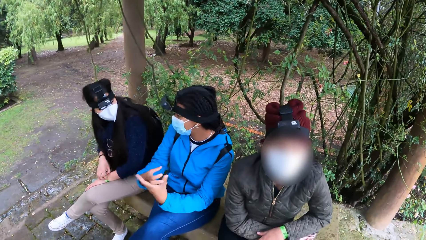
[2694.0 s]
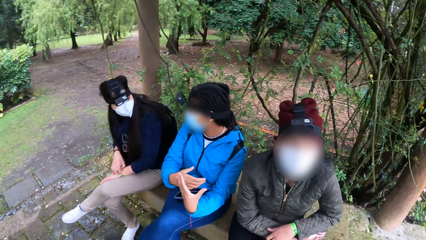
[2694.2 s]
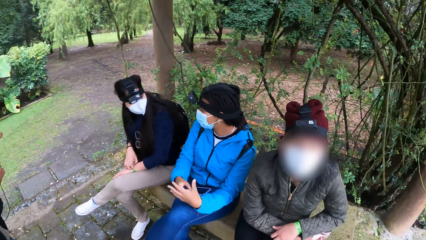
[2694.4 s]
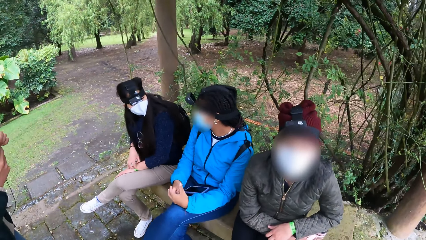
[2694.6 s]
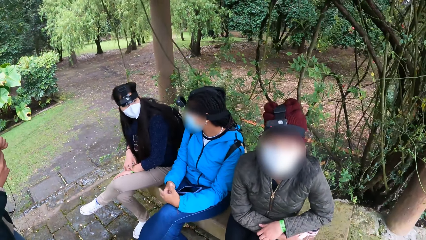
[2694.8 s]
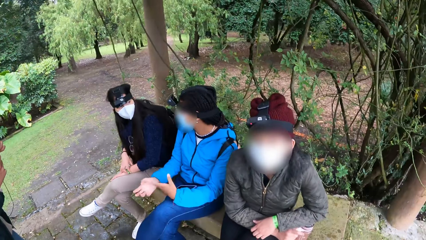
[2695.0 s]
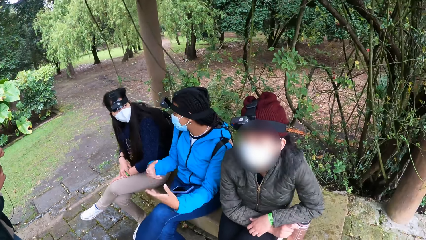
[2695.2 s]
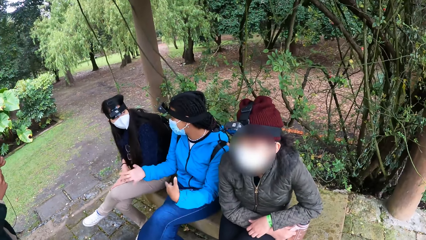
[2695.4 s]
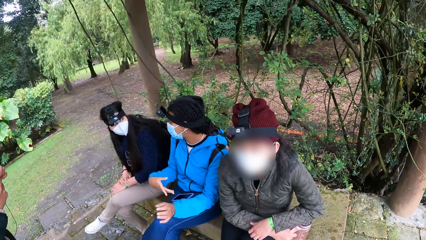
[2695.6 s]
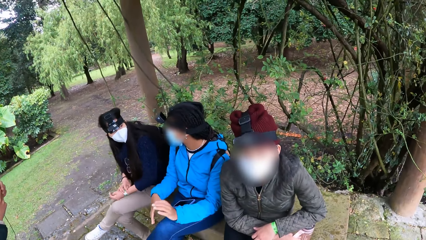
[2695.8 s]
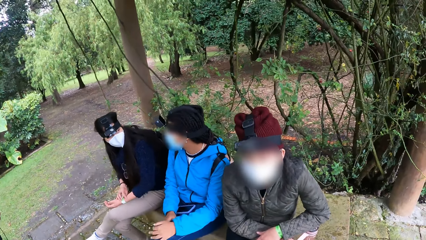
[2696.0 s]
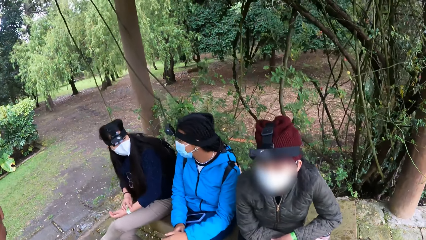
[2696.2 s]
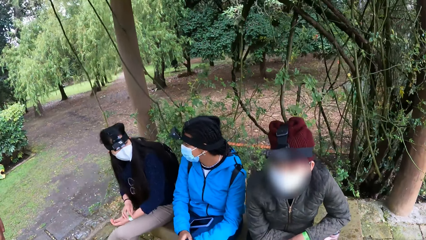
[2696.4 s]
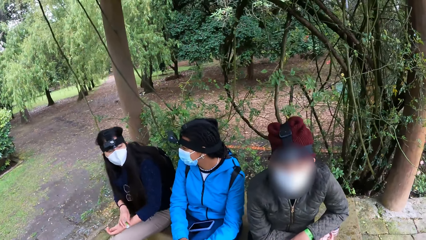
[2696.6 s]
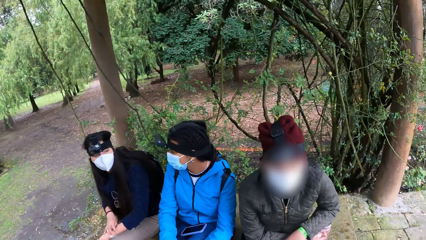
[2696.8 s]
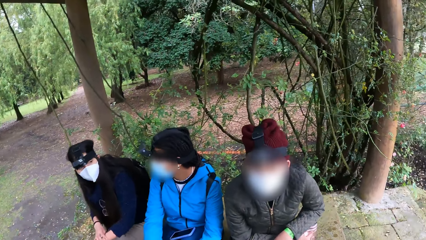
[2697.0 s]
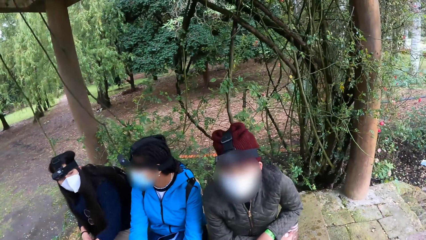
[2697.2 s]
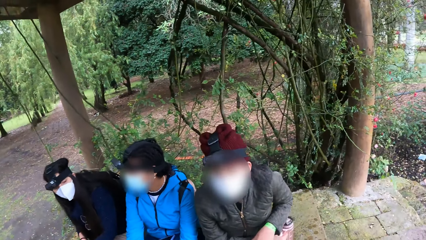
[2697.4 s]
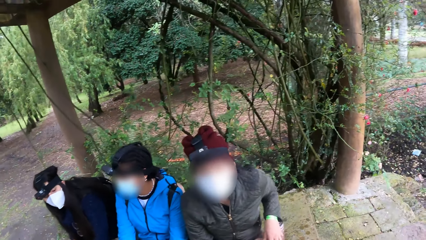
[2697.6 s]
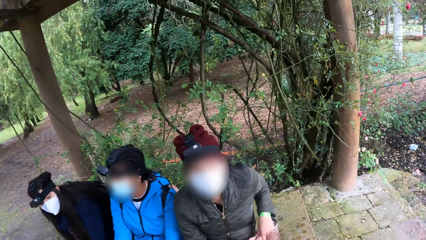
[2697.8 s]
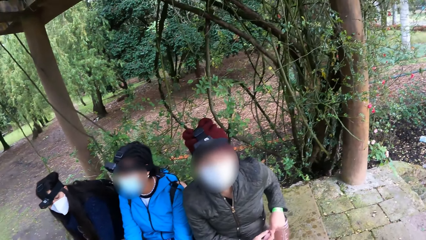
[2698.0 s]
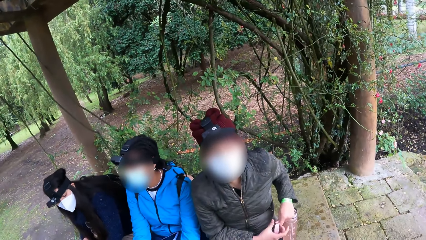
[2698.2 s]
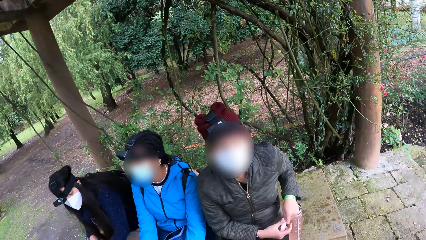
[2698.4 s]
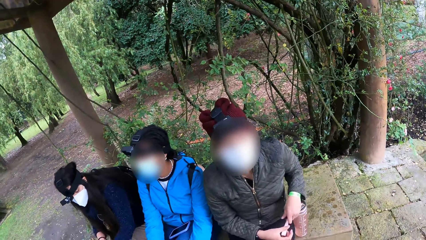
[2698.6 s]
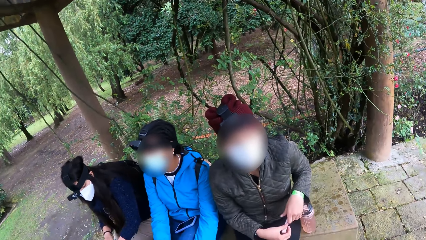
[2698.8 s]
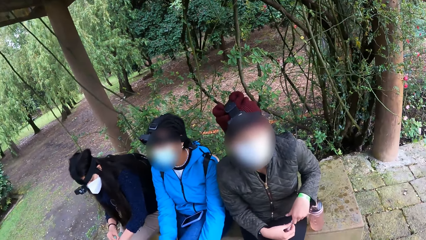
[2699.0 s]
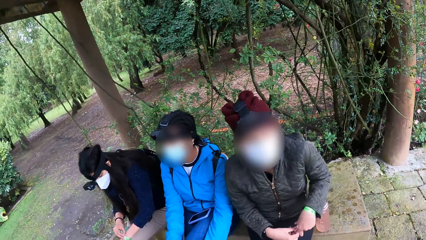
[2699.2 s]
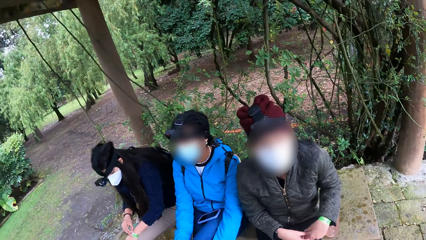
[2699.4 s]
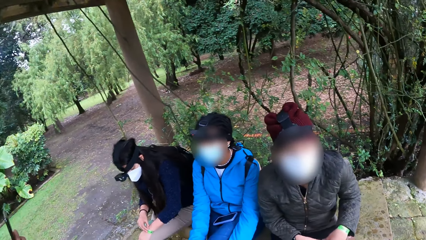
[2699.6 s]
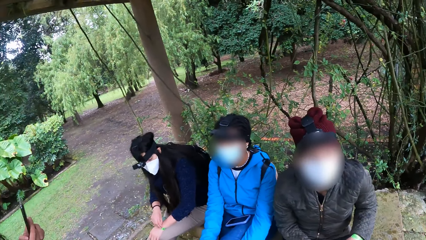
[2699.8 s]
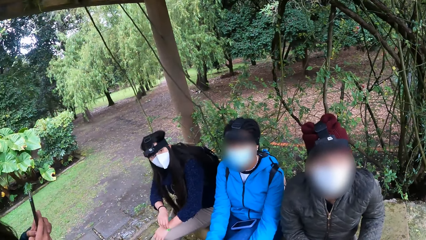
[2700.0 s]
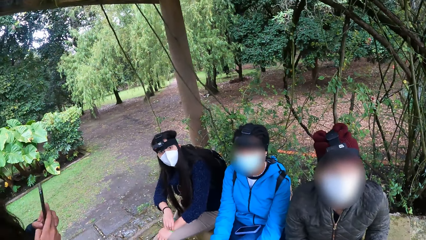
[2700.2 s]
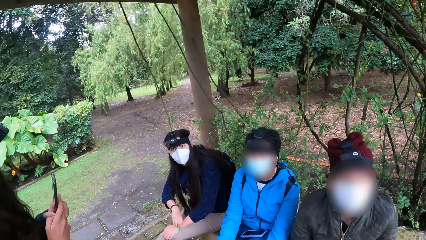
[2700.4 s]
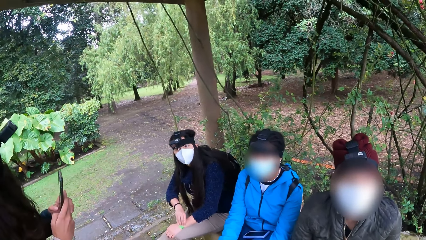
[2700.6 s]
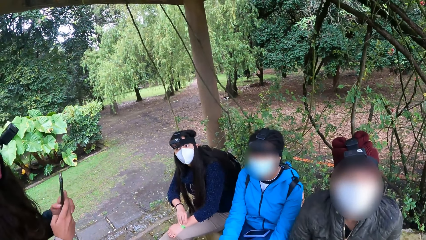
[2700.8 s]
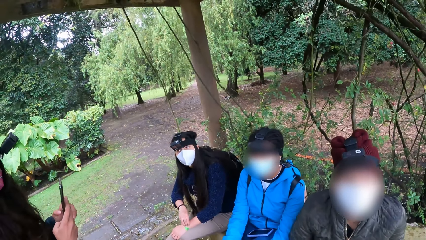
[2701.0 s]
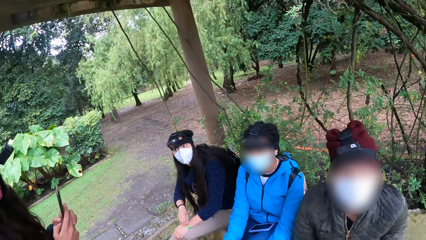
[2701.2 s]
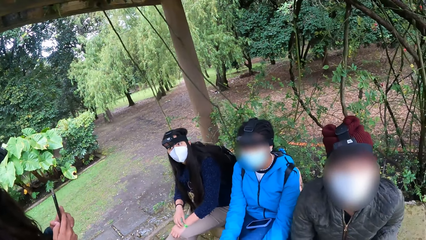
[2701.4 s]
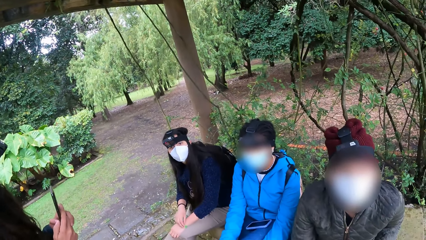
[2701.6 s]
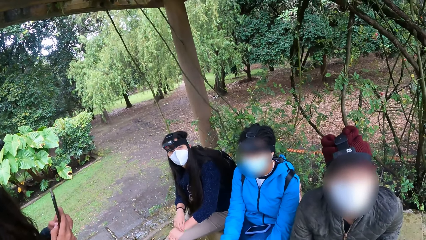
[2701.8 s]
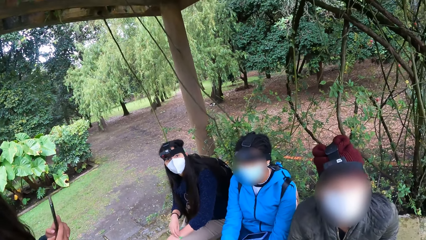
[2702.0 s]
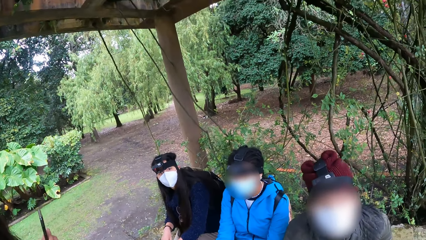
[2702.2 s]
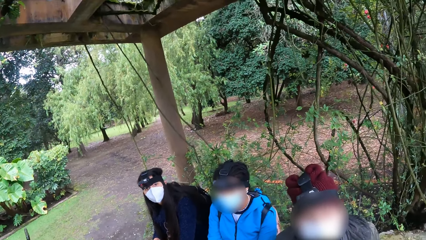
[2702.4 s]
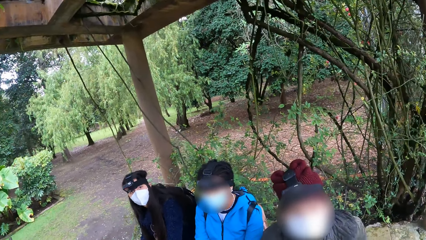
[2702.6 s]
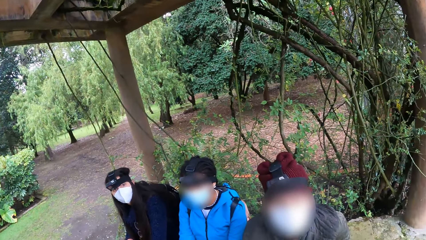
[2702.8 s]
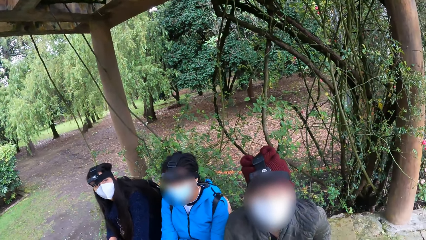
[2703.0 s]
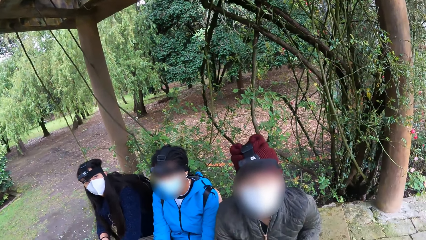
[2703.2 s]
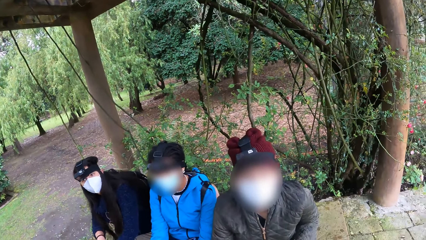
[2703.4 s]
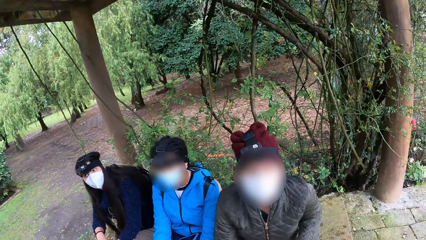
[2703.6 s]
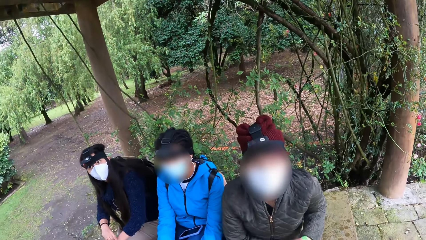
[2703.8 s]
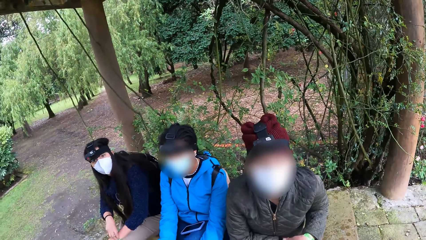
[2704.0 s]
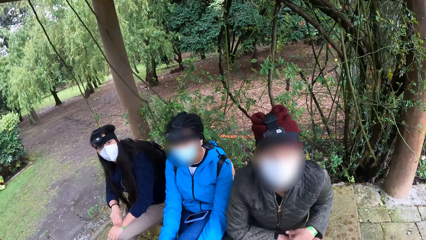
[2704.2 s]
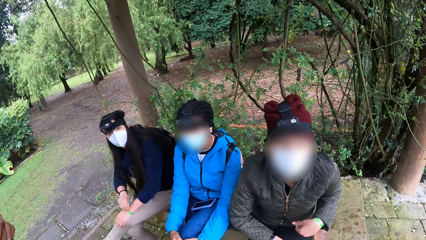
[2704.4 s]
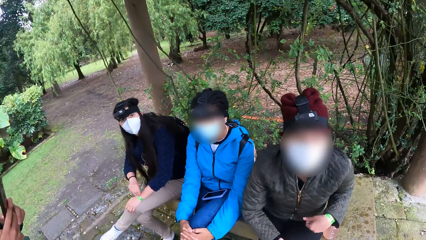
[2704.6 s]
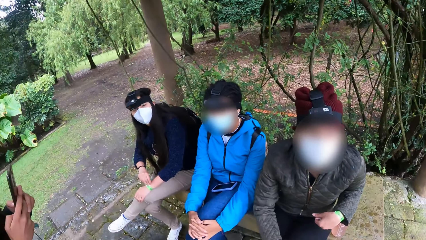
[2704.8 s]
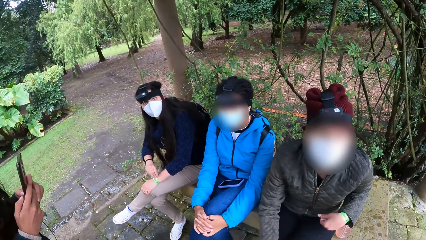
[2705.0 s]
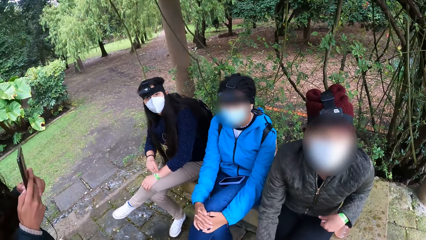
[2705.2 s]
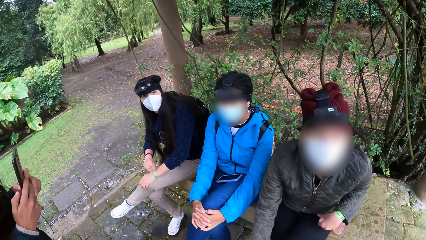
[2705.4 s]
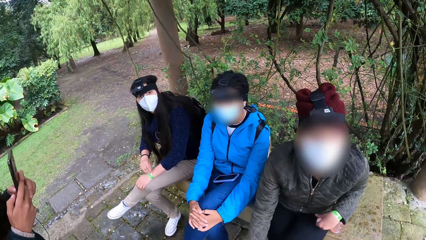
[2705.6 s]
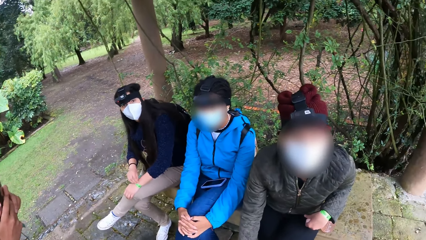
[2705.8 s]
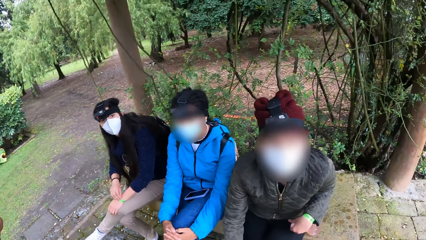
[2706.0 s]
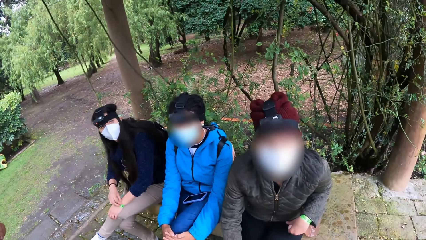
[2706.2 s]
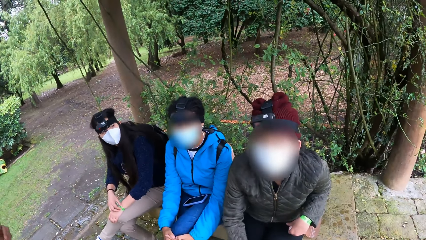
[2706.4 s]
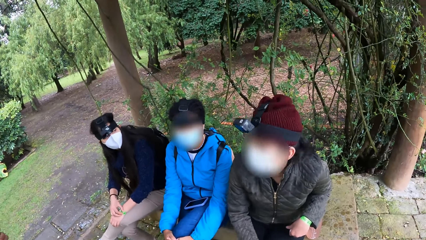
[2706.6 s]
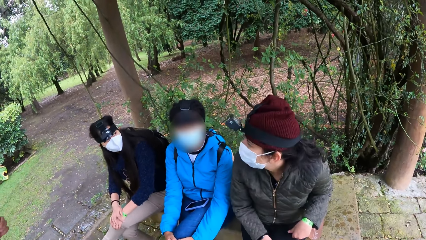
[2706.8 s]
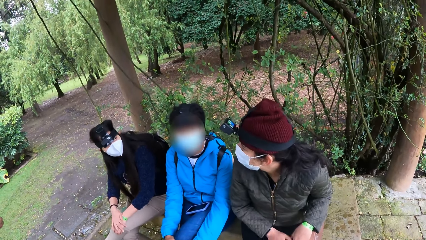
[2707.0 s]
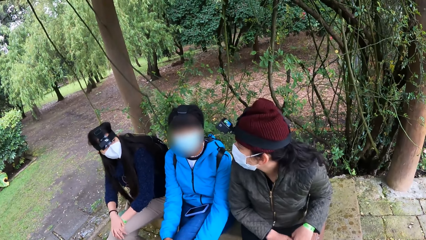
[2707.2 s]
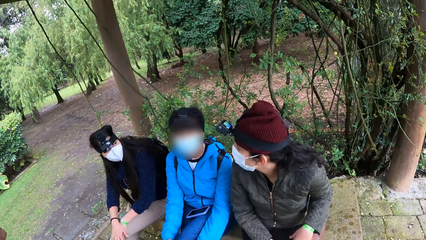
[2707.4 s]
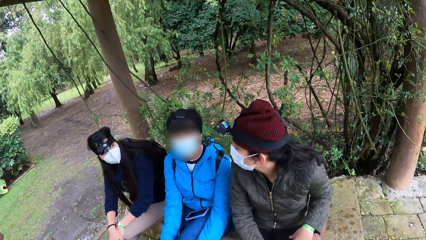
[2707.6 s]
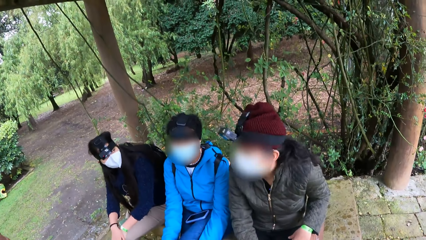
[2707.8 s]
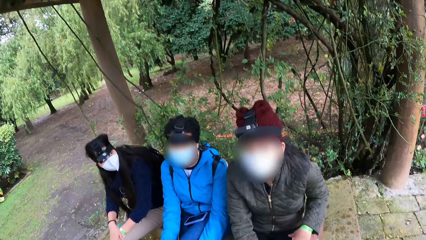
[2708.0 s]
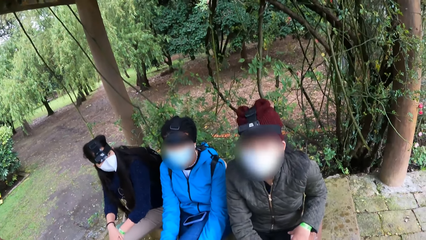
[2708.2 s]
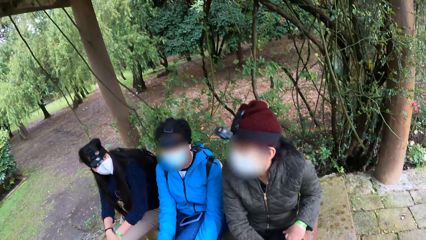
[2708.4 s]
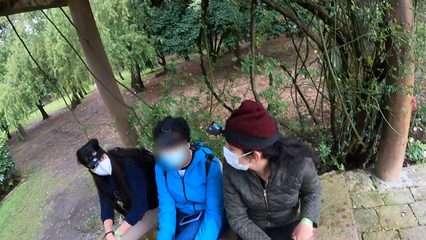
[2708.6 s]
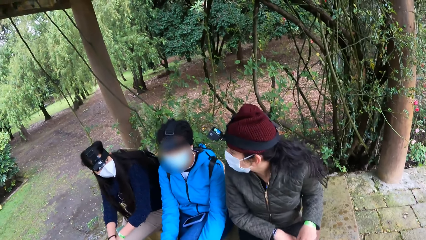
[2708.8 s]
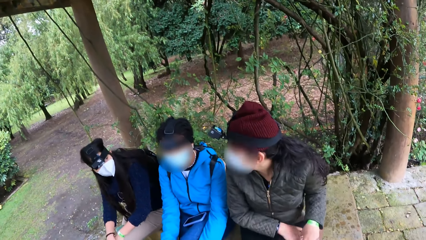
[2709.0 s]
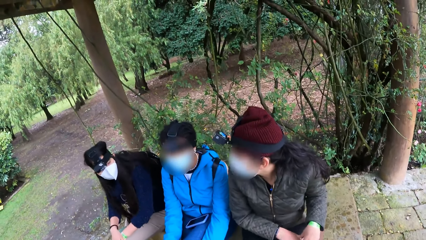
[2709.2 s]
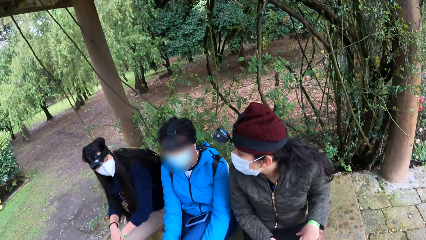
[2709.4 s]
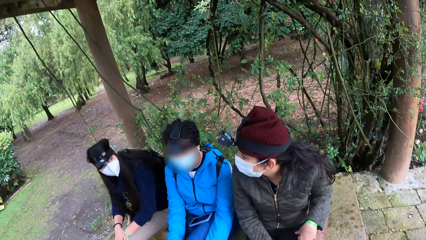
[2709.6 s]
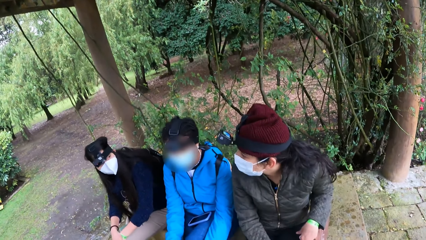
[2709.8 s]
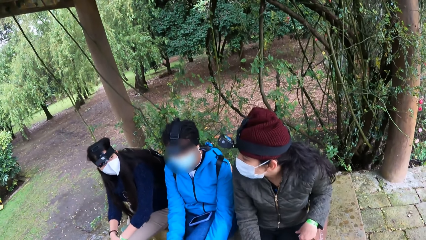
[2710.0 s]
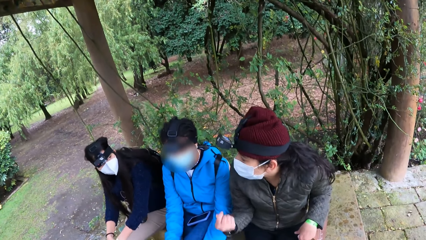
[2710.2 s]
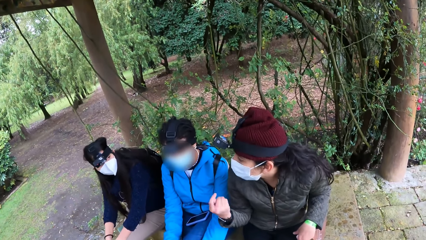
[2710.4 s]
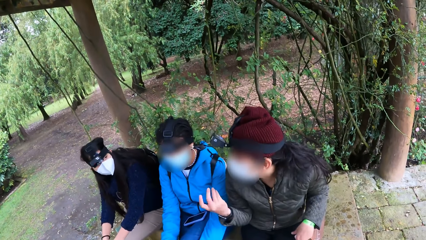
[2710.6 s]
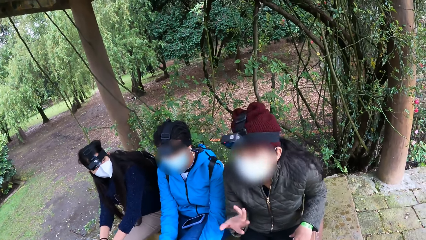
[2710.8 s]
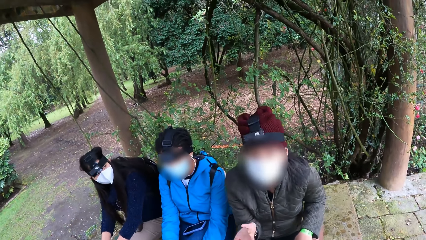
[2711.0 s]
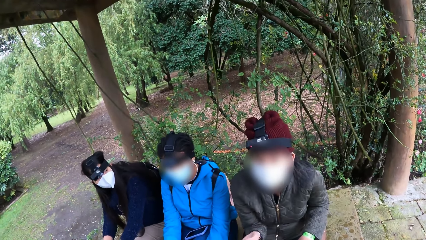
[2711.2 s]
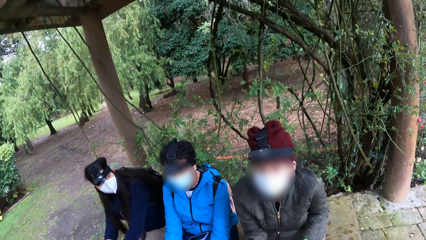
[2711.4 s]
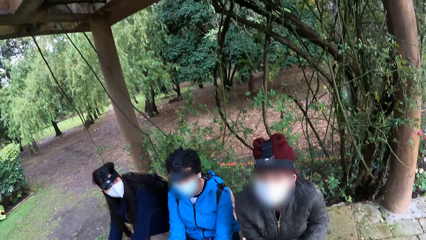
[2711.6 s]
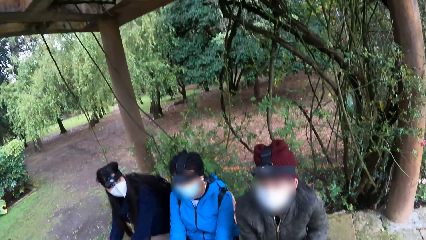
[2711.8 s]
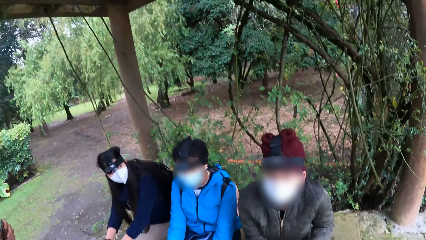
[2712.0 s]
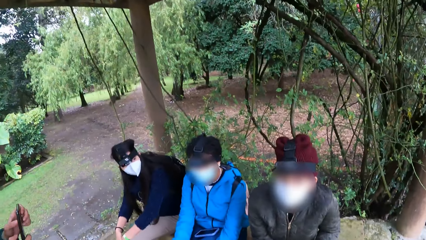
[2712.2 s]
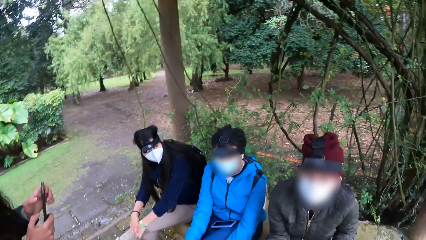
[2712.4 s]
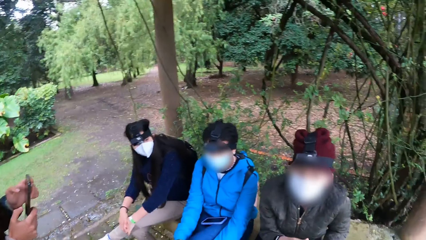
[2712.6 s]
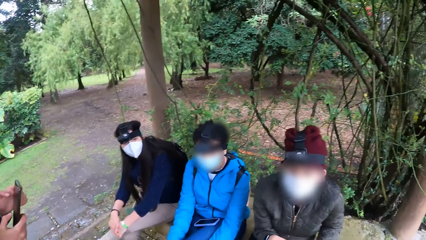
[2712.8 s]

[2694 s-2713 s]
A girl touches the bottle with both hands. A person uses gestures.
